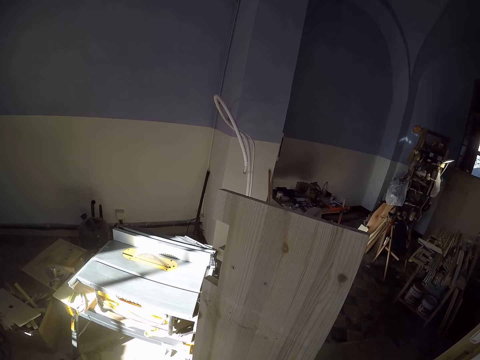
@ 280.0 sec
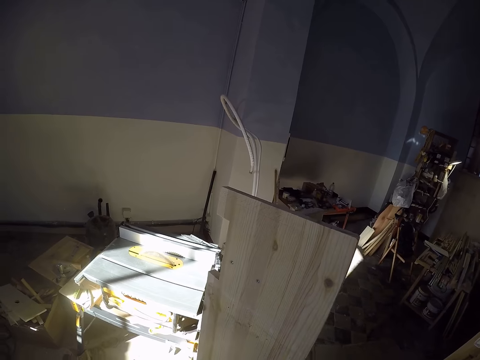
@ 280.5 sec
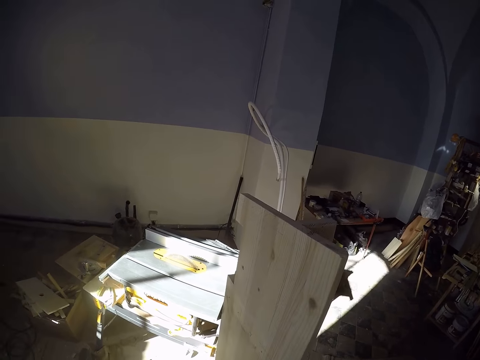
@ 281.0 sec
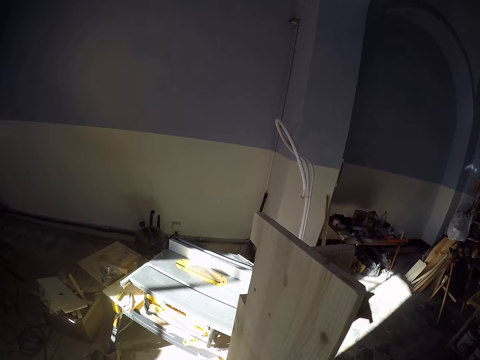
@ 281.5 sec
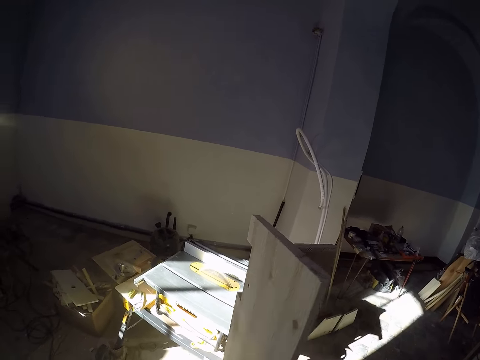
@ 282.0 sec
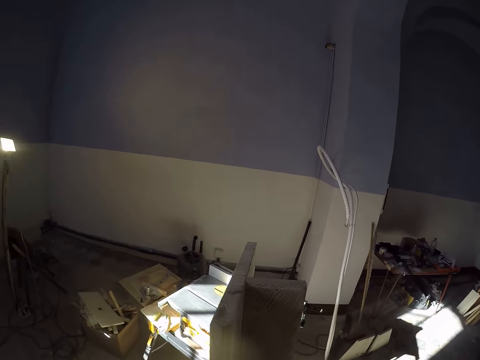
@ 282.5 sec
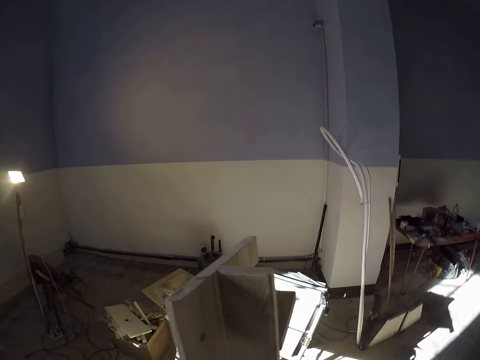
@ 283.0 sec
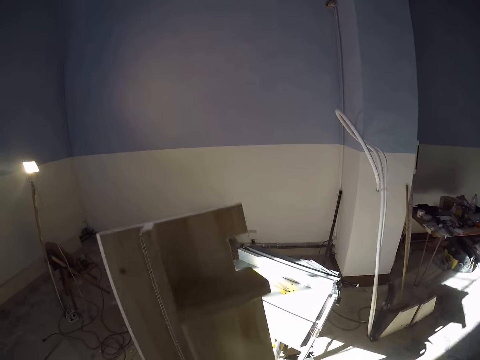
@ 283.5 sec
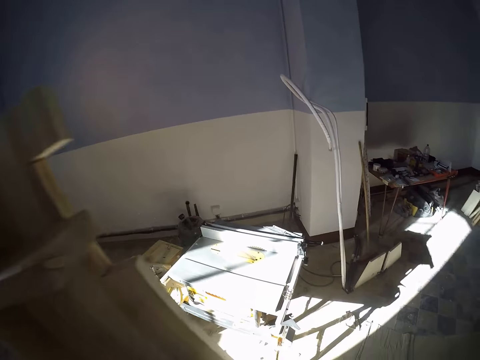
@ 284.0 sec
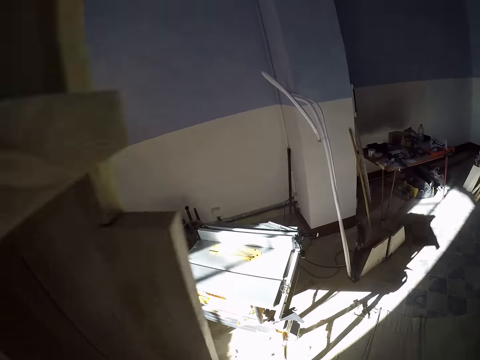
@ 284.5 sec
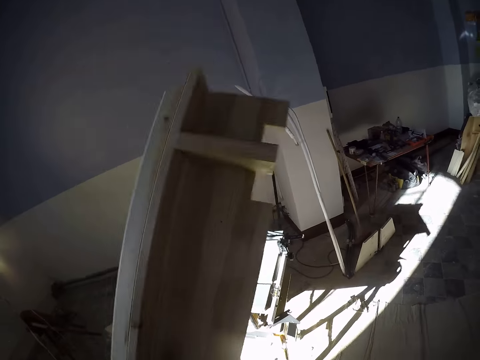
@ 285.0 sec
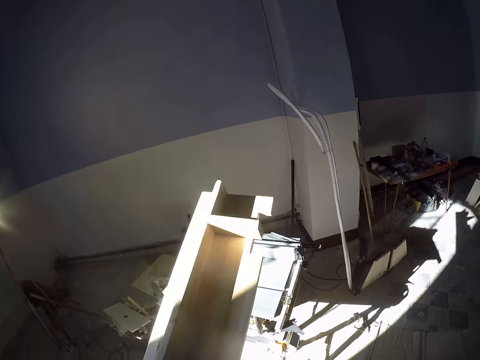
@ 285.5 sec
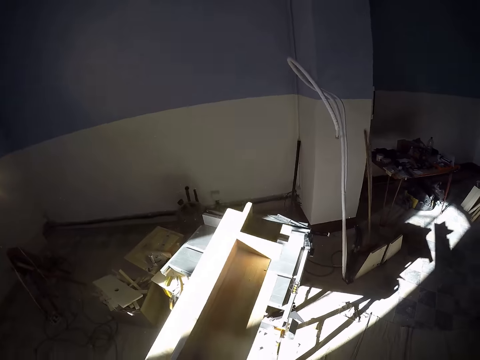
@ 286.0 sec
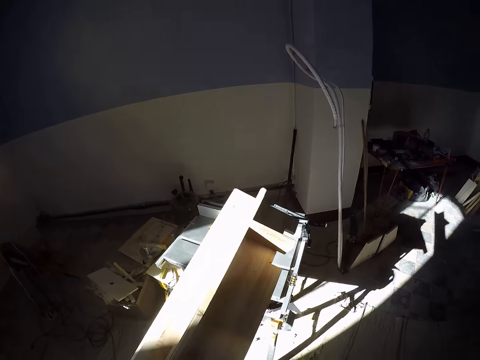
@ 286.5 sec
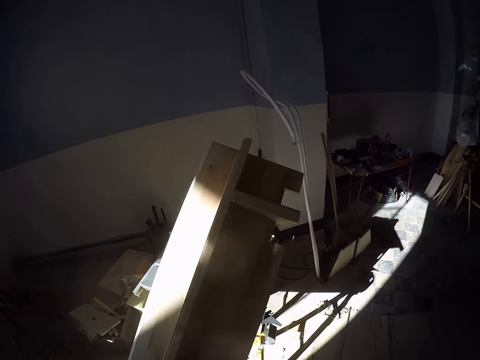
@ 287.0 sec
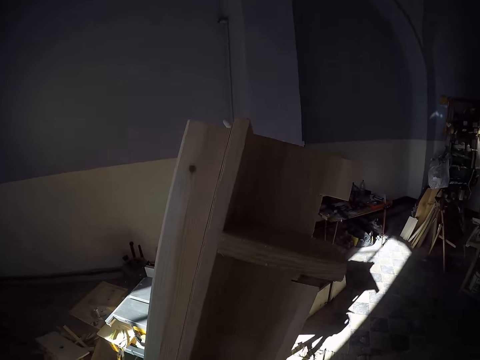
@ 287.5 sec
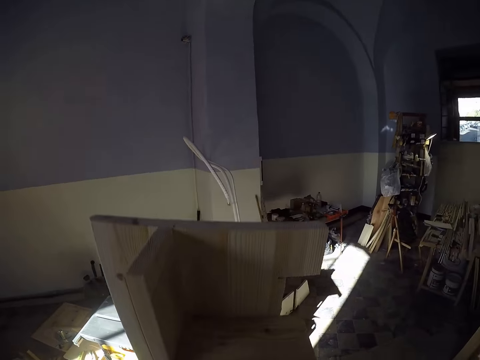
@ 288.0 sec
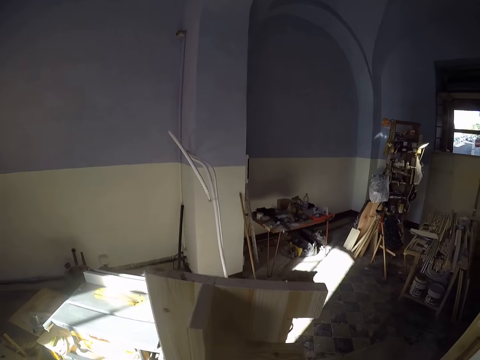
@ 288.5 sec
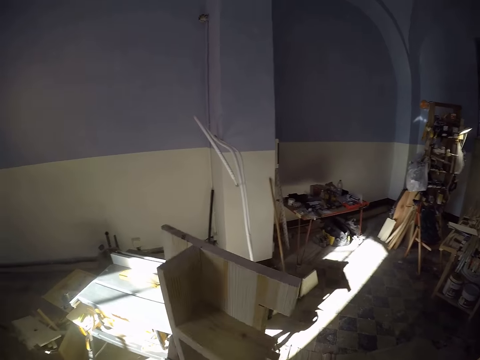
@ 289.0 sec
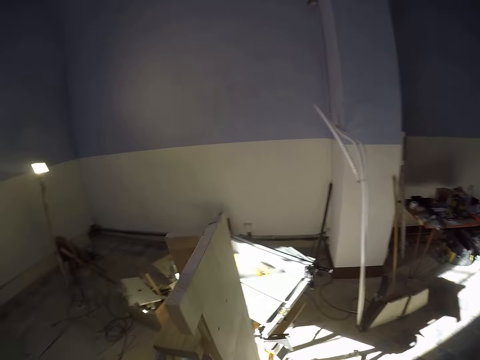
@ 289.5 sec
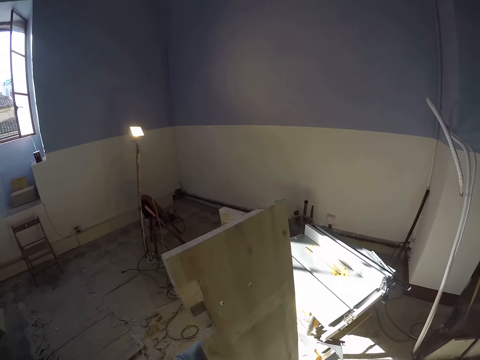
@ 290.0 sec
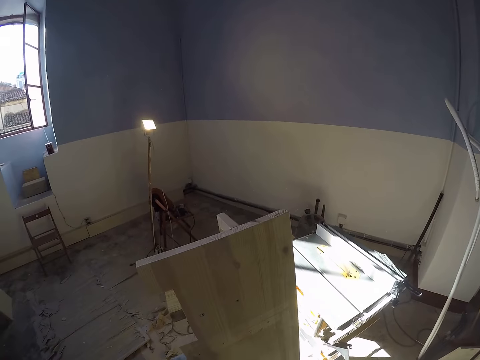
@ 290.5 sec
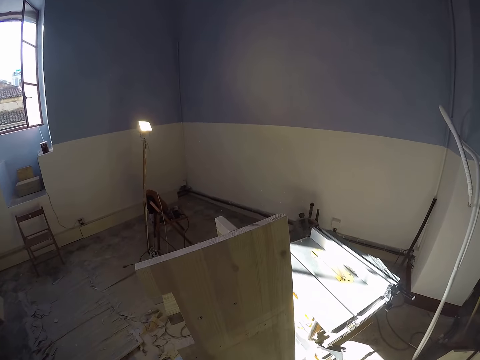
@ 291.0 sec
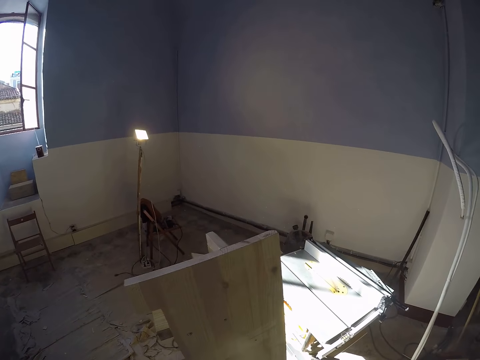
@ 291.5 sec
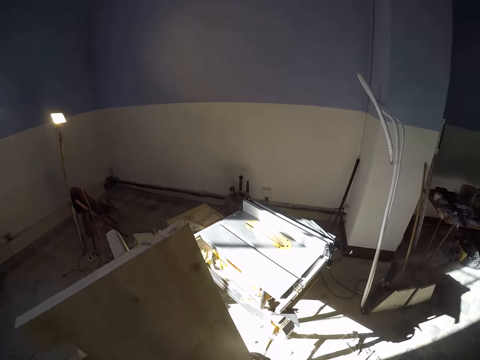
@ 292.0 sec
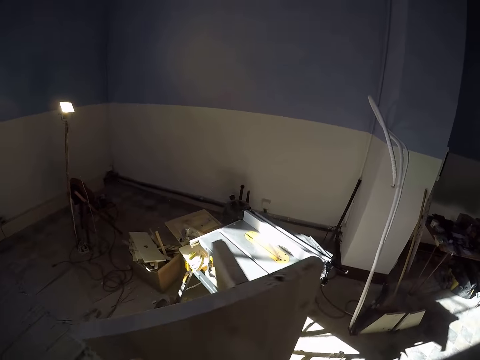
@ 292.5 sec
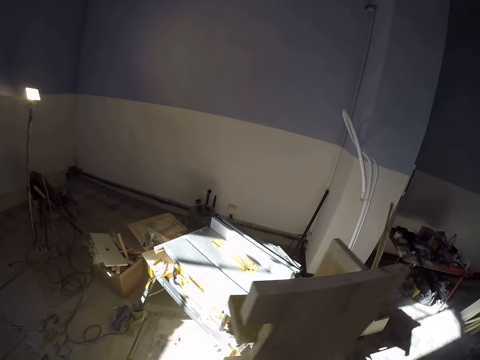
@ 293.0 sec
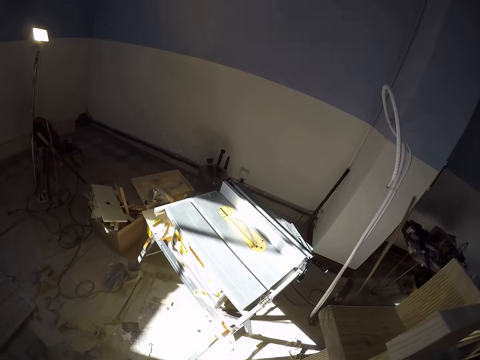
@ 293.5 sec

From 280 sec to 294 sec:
The camera wearer turns the piece of wood. He lifts the plywood from the floor using both hands. He adjusts the piece of wood. He flips the piece of wood. He looks around a garage.

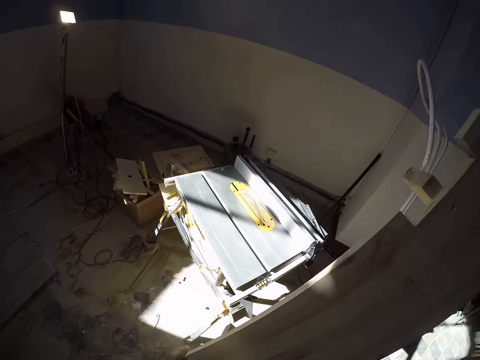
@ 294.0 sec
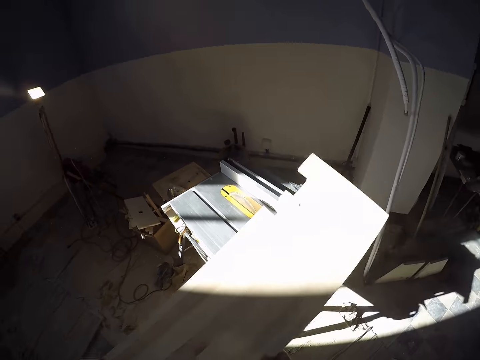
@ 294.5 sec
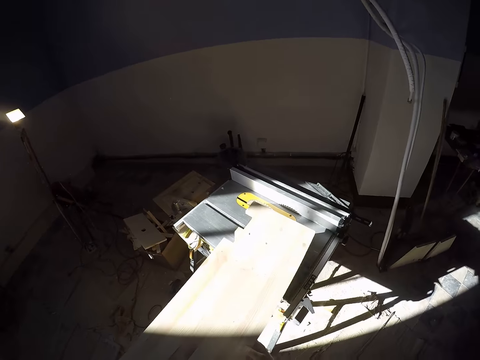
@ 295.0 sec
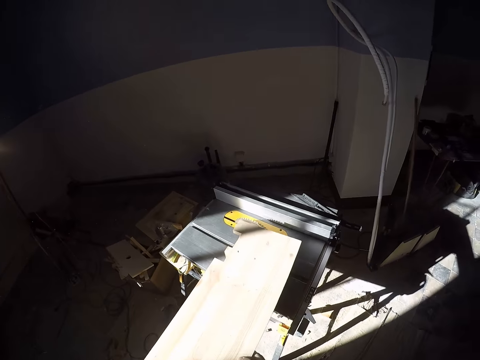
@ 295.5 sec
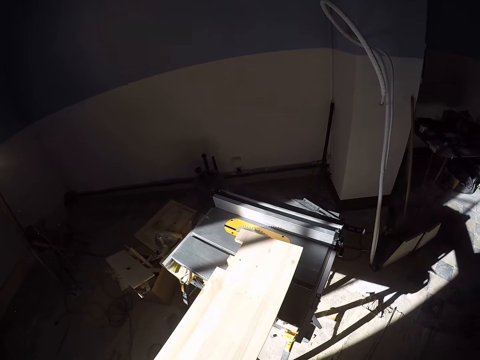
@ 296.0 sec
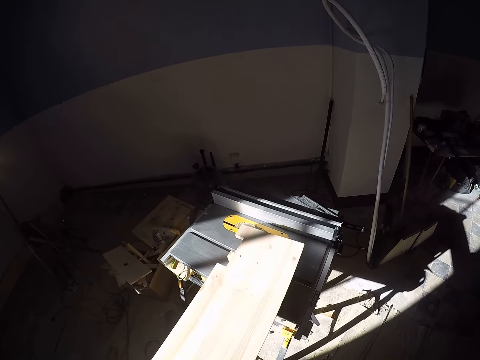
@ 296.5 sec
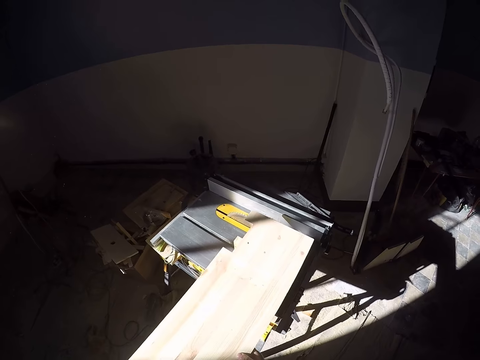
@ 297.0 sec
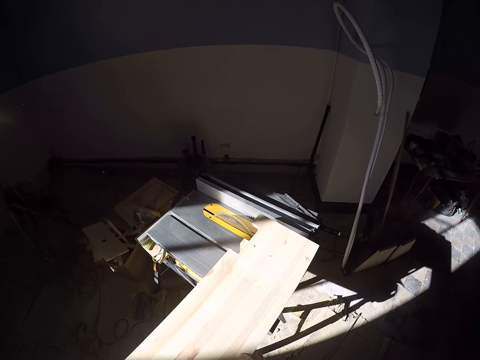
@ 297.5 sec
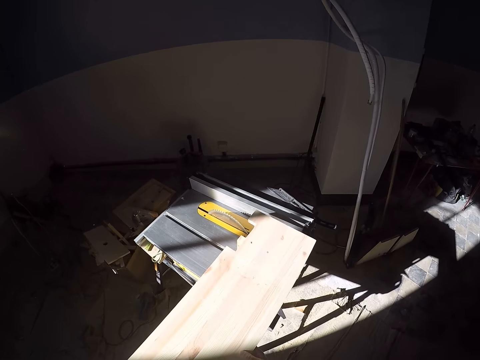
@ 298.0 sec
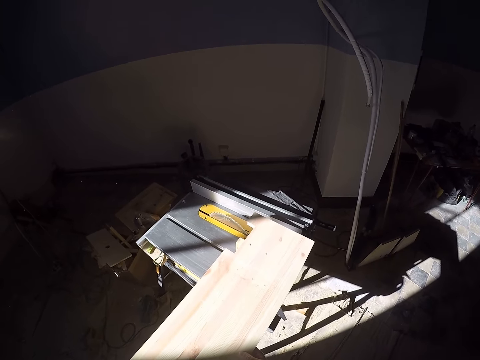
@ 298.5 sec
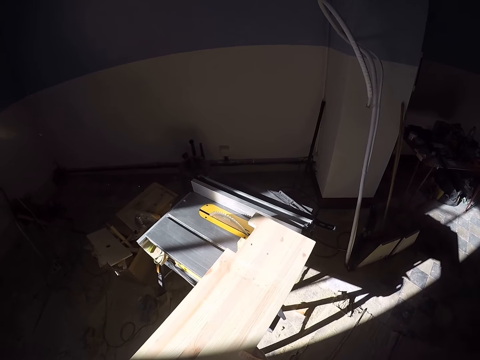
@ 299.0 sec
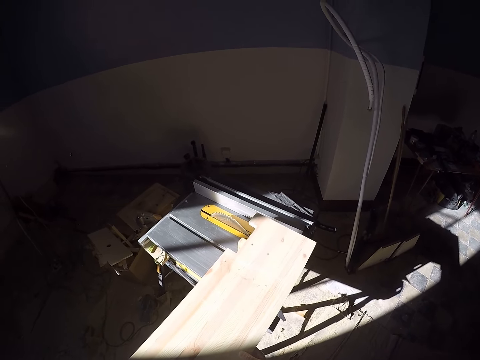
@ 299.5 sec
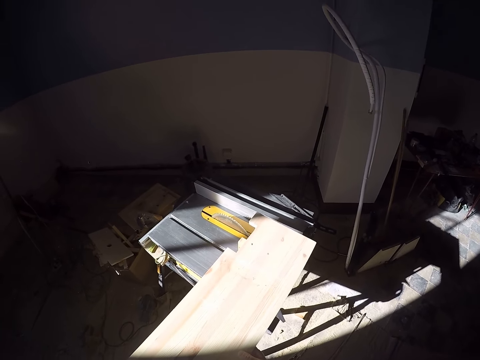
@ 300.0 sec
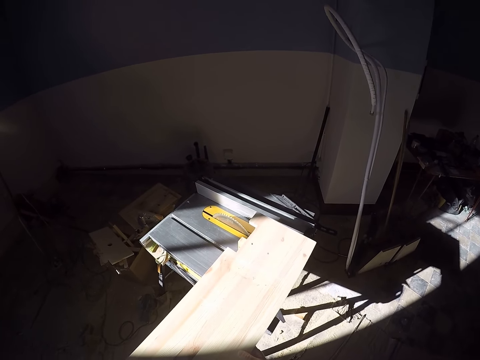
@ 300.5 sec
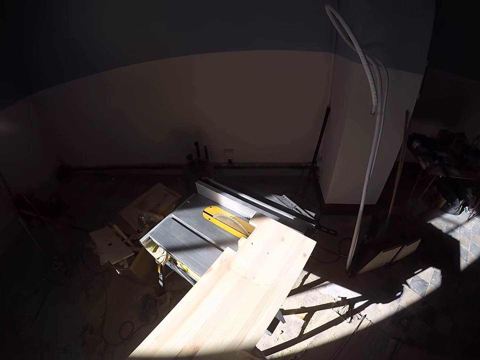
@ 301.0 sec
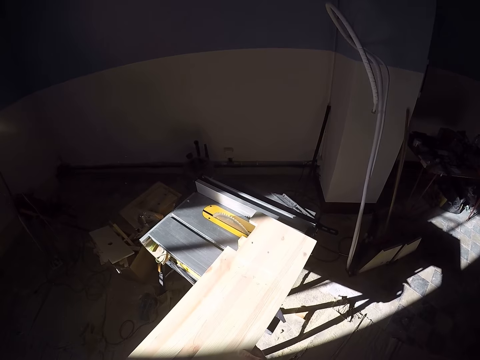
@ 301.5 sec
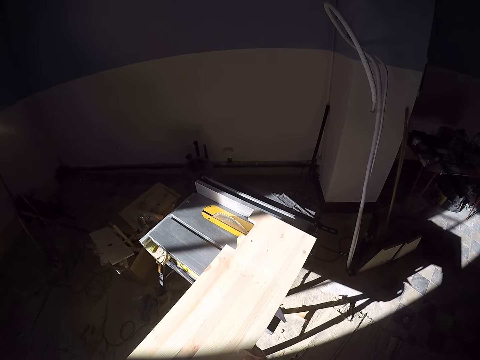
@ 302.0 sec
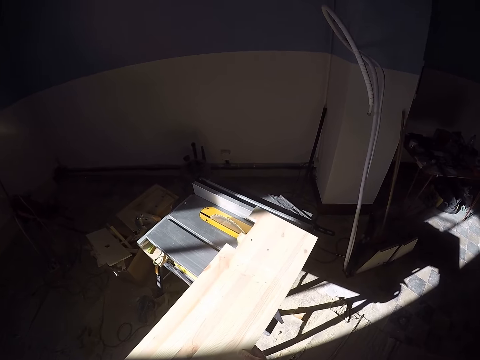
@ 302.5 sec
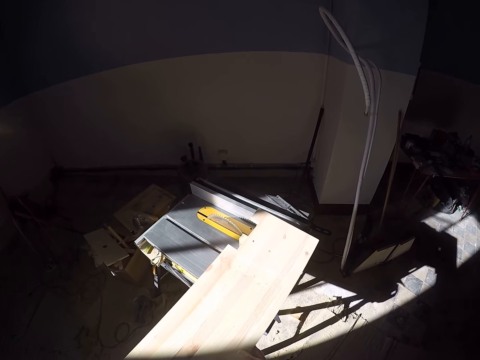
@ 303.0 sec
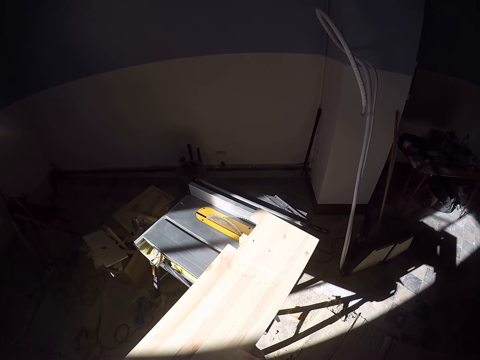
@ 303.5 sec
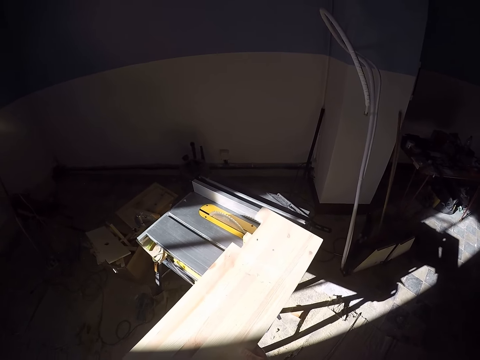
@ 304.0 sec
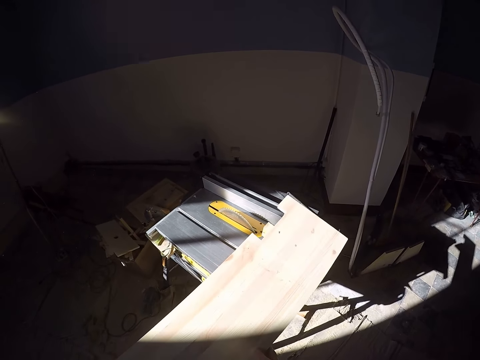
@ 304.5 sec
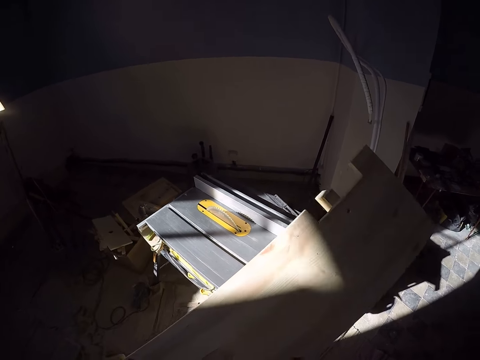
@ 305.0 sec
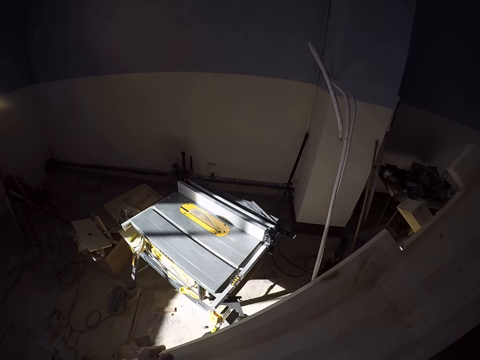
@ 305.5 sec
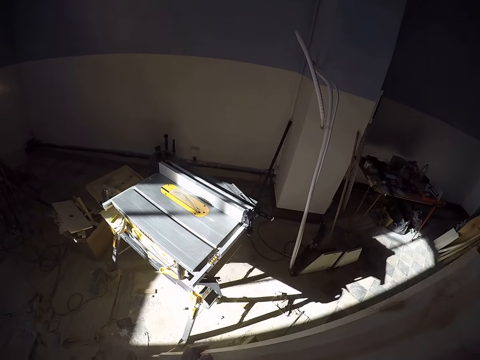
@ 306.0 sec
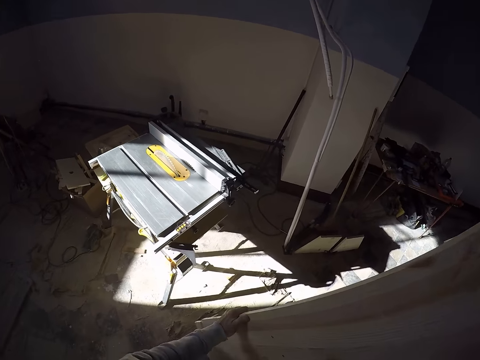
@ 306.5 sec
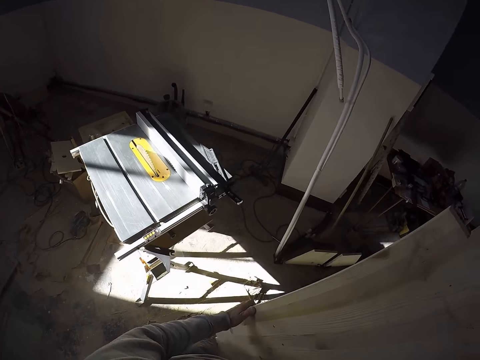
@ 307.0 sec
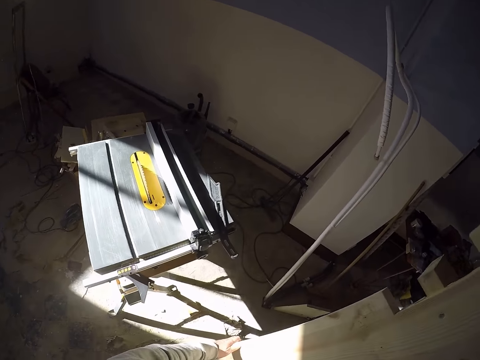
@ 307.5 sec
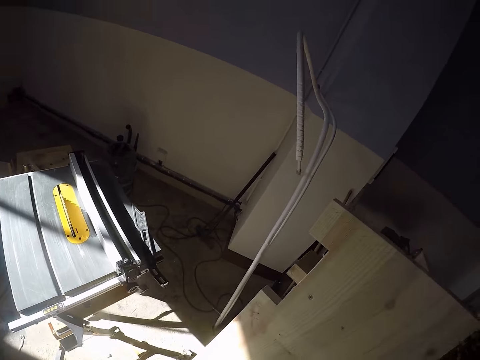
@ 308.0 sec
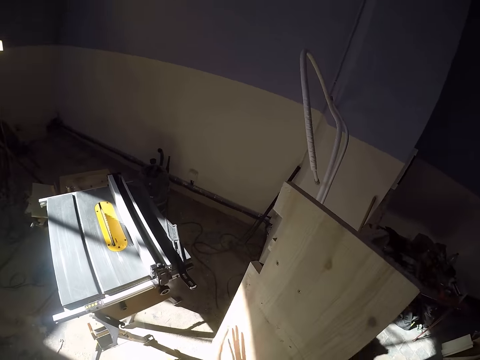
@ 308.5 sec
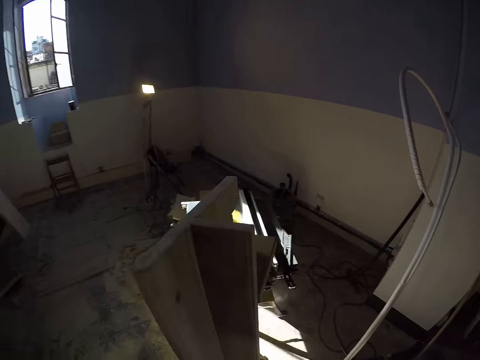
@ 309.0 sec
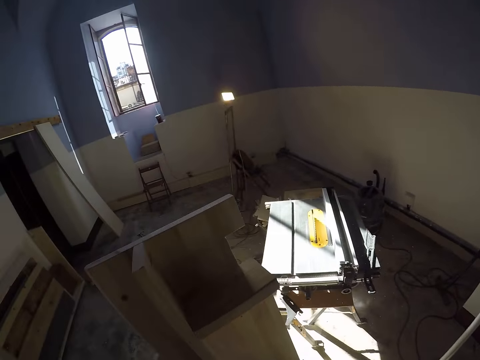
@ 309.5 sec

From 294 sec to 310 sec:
The camera wearer places the wood on a work bench with both hands. He moves a piece of wood and looks around a garage. He lifts the wood from the workbench with both hands. He moves the piece of wood and puts down the piece of wood.
